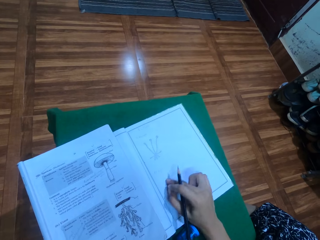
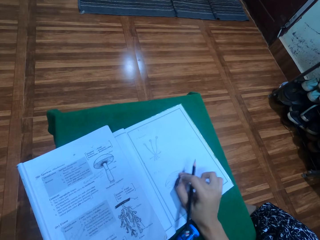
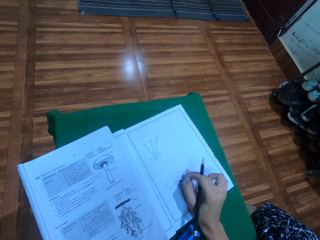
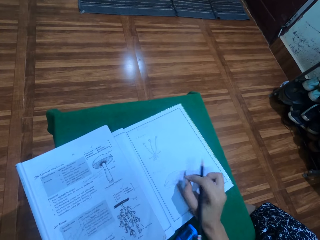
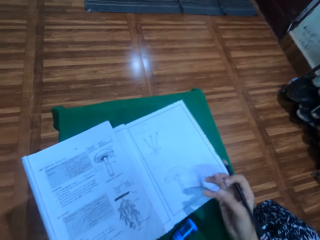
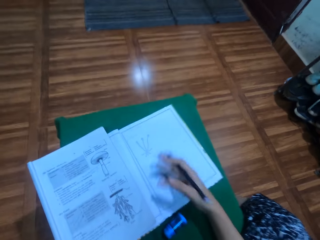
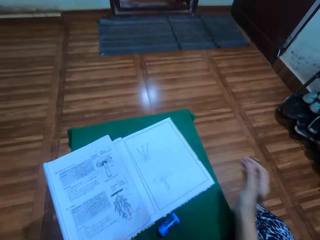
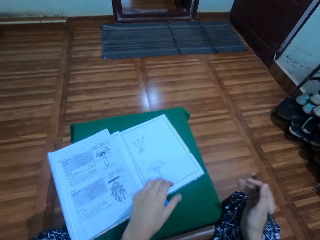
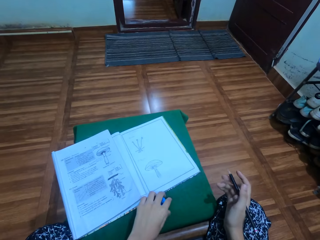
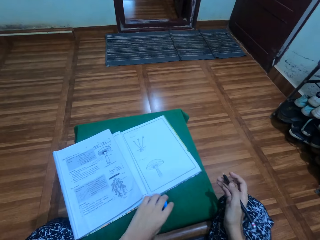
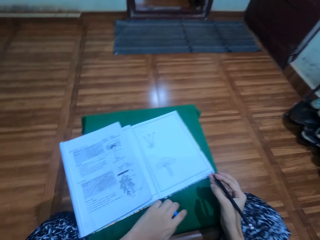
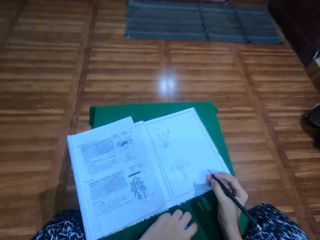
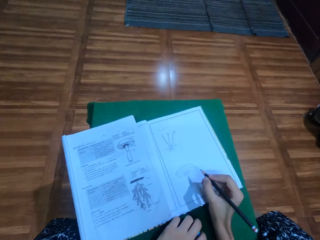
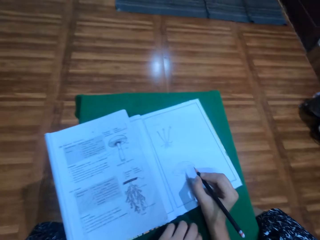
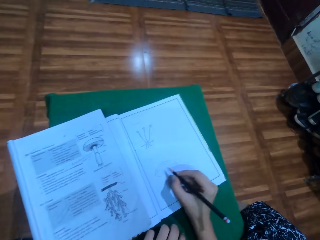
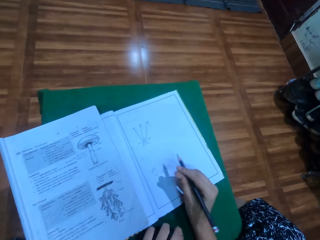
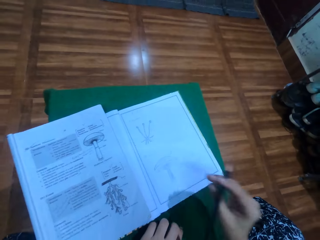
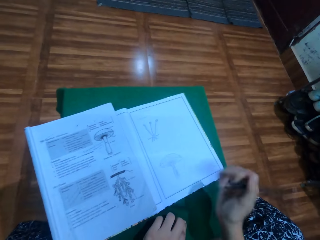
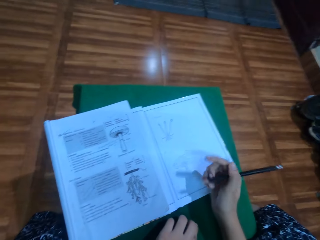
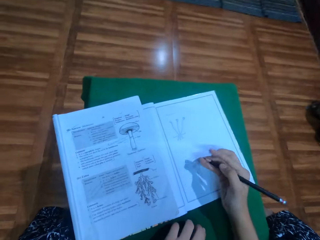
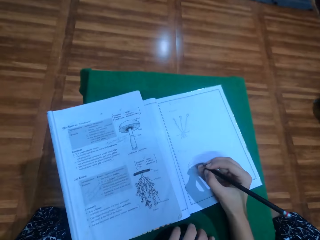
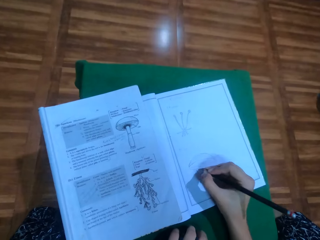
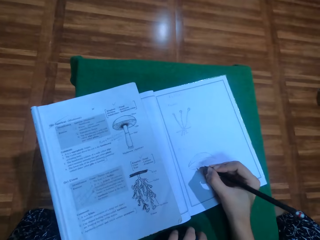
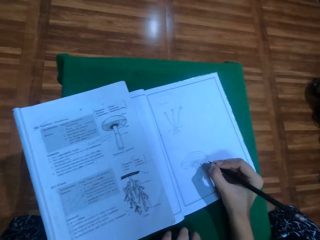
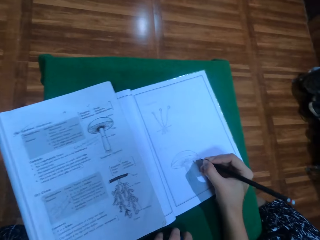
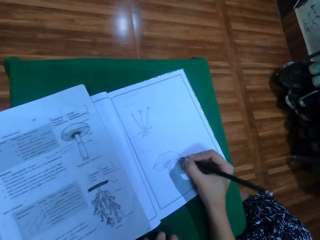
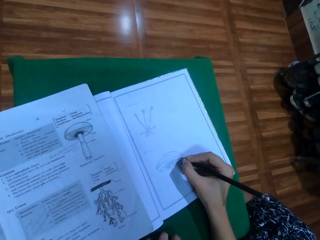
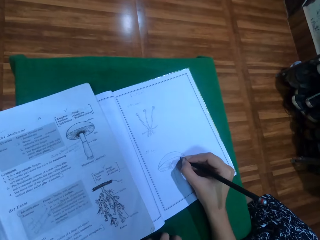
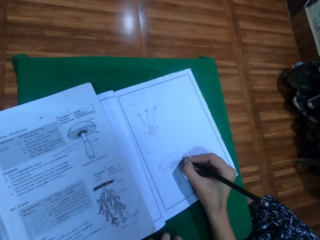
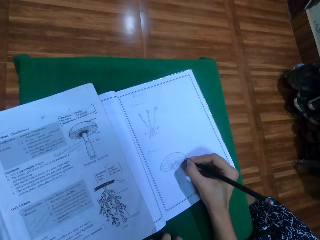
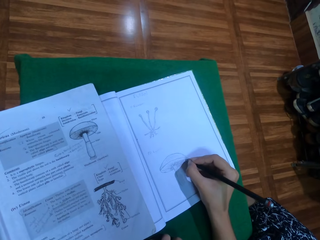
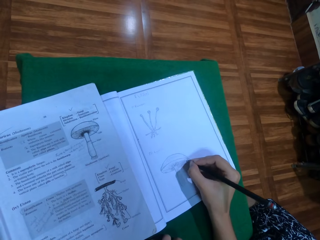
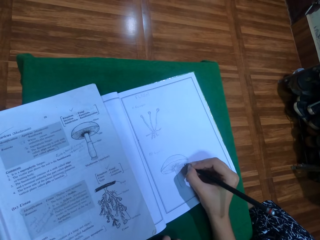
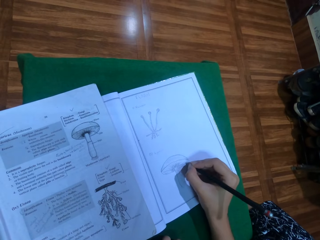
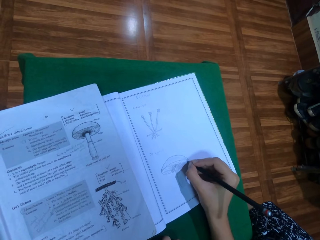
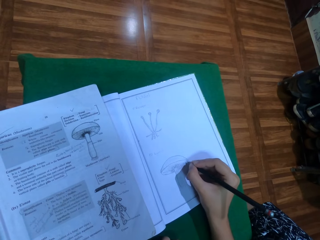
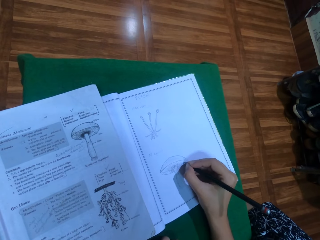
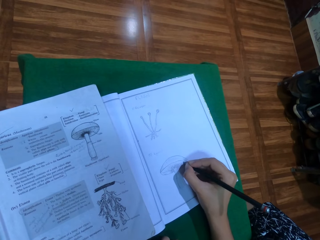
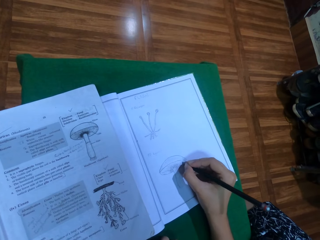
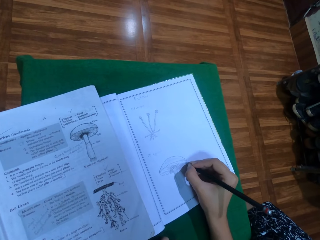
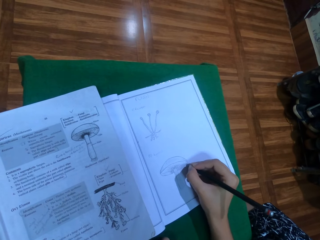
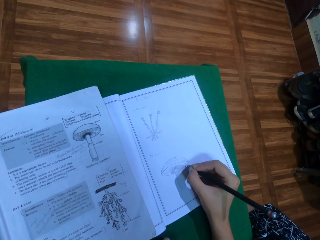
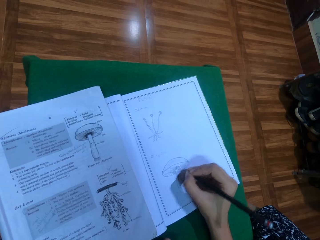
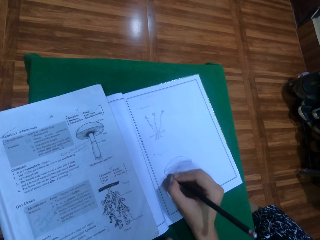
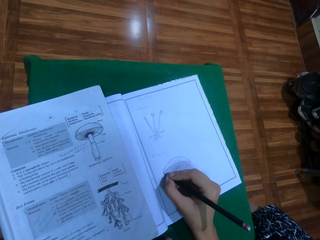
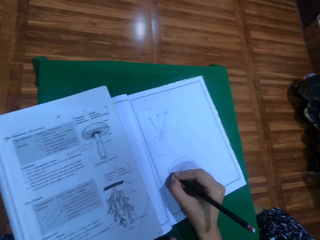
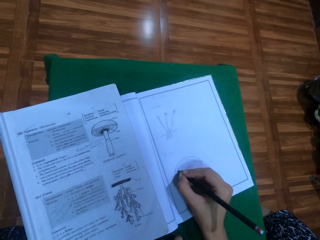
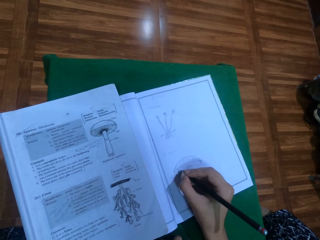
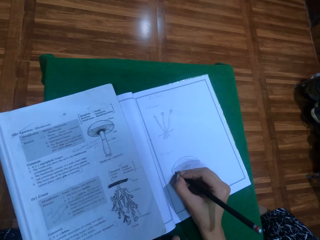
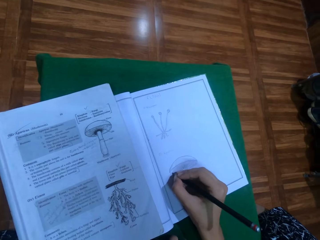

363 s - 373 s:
The camera wearer wipes dirt with the hand. They draw on a drawing book with a pencil.

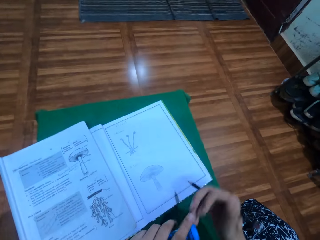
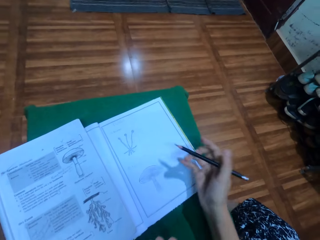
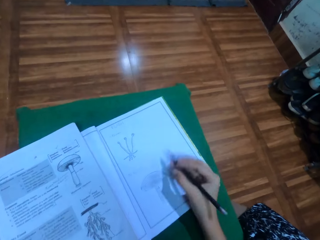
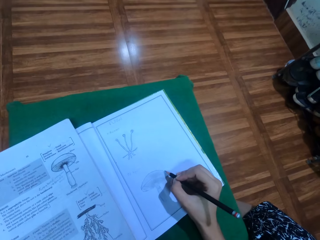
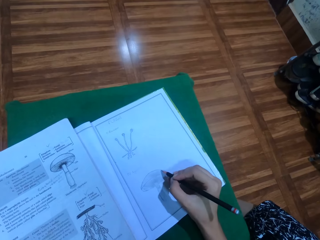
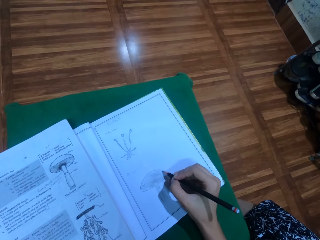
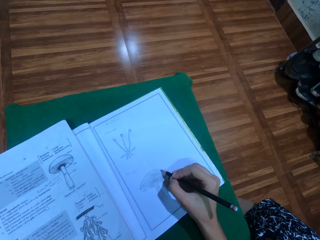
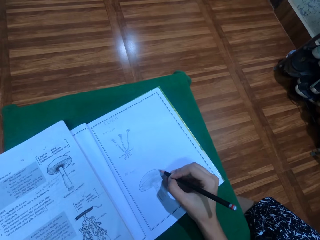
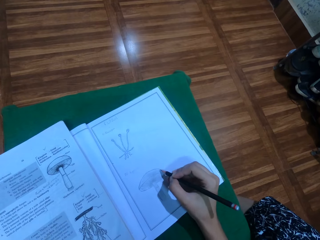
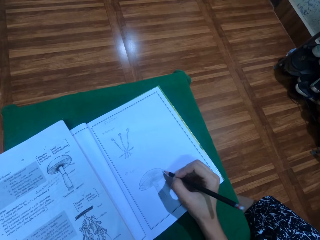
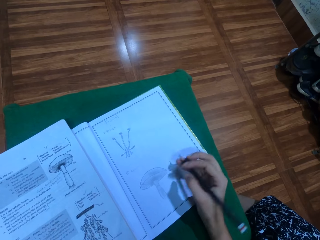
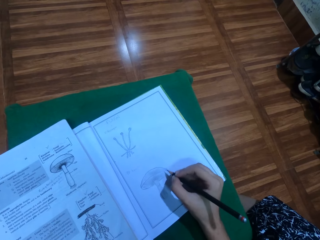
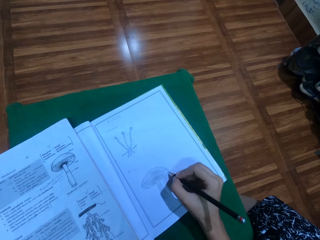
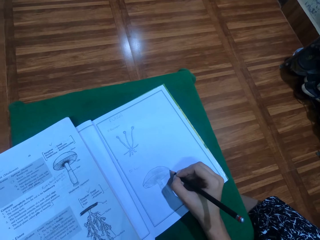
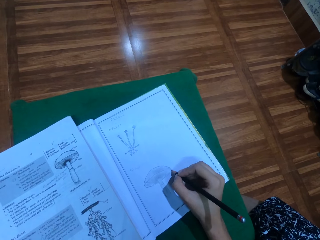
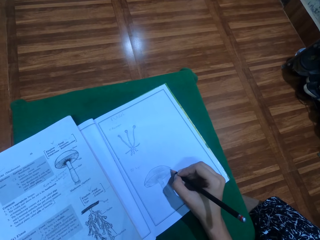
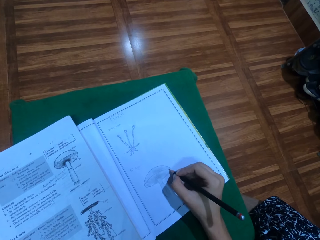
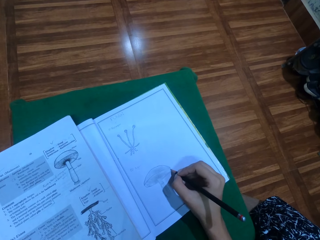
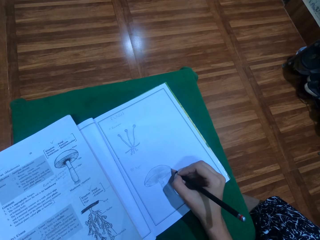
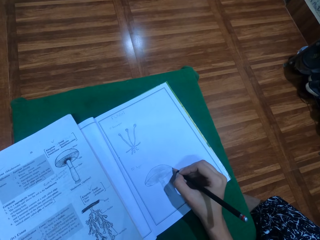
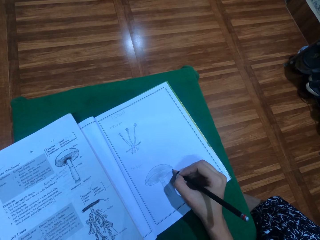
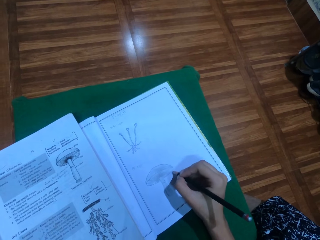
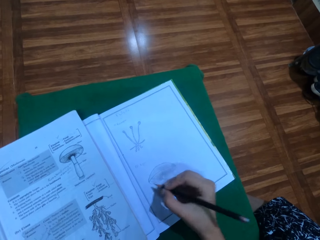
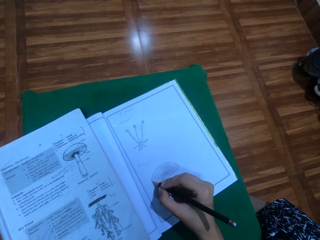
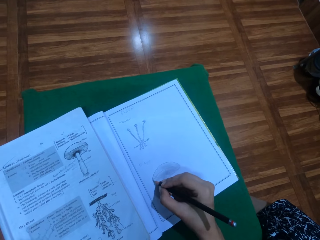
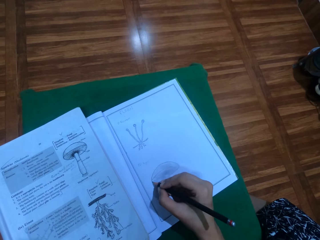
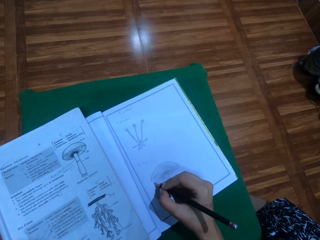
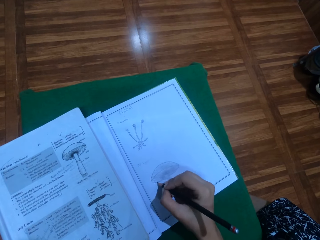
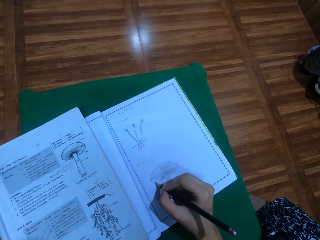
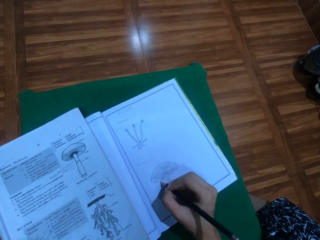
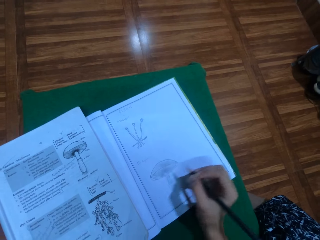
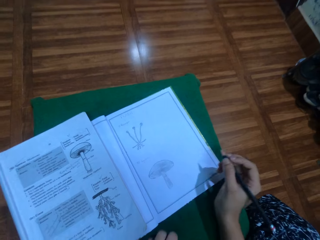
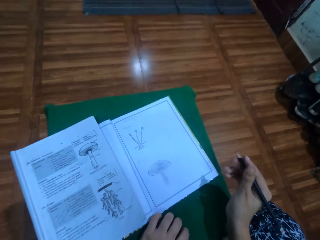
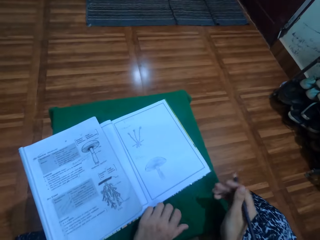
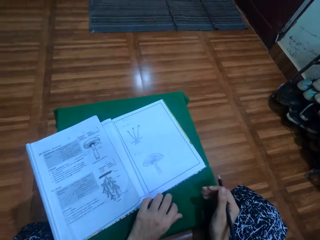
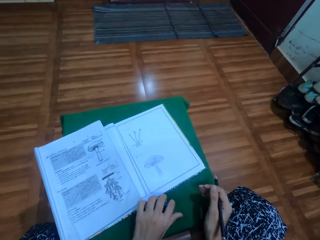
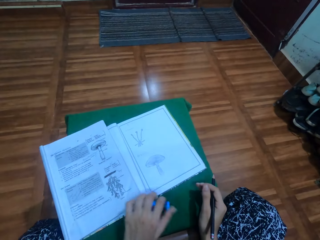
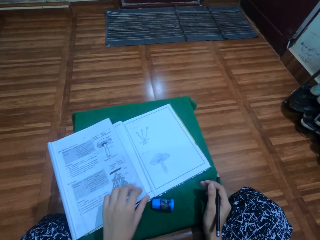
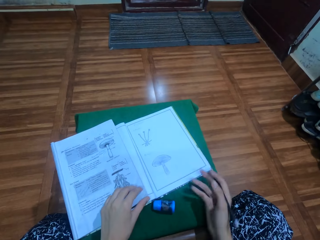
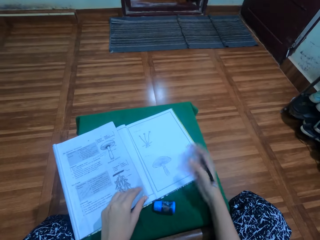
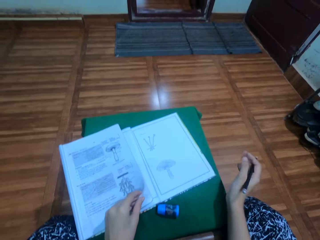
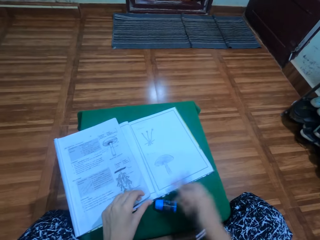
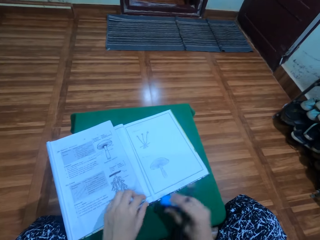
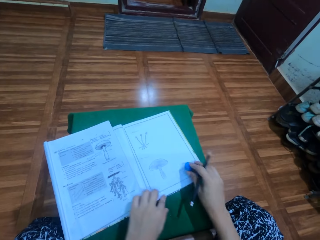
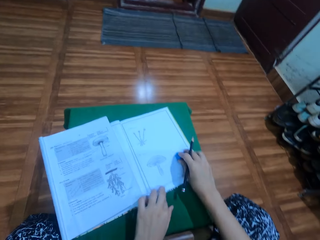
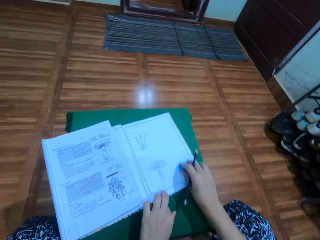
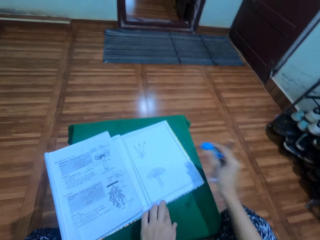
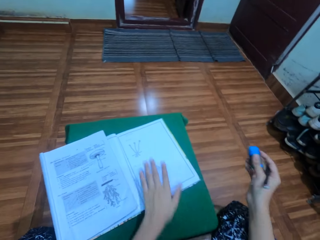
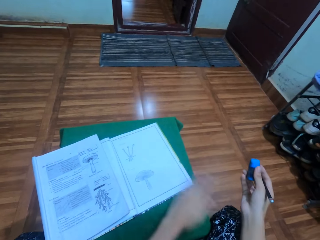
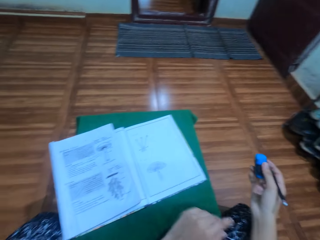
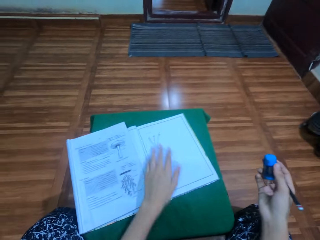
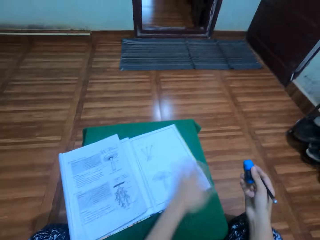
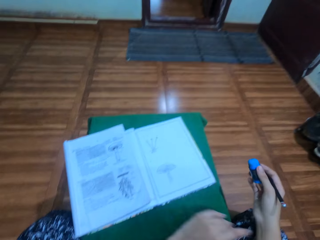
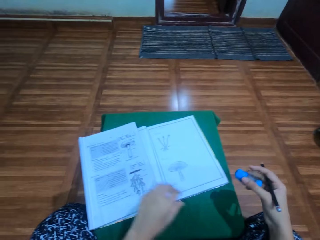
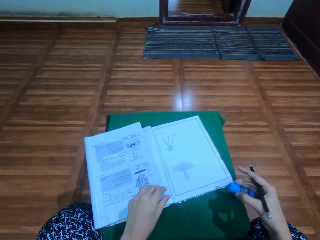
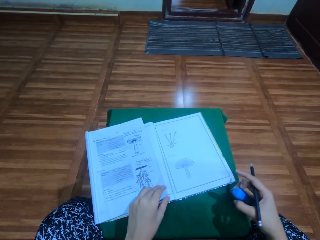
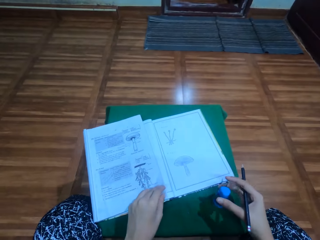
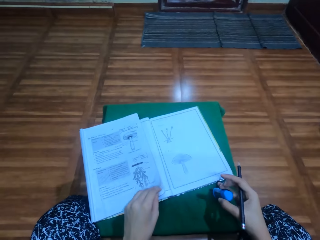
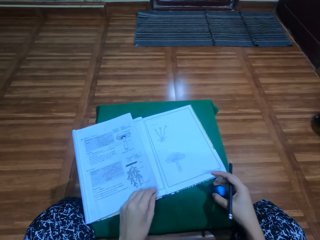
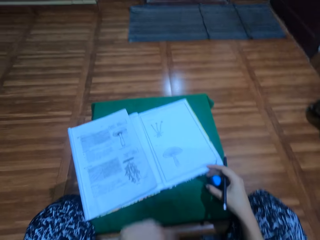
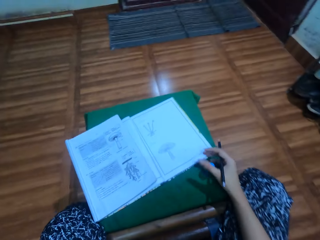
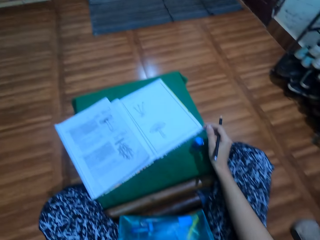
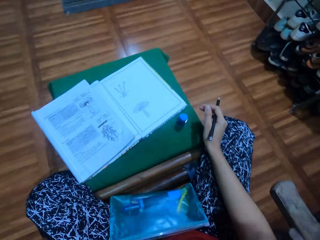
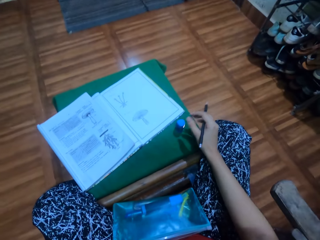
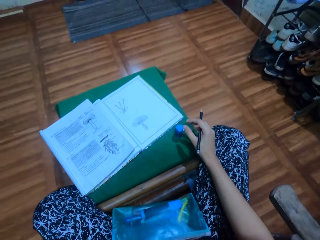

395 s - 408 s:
The camera wearer puts the rubber to the left hand. They draw on a drawing book with a pencil. They wipe dirt with the hand. They pick up a rubber and rub a drawing with the rubber. They wipe dirt with the hand. They put down the rubber.
